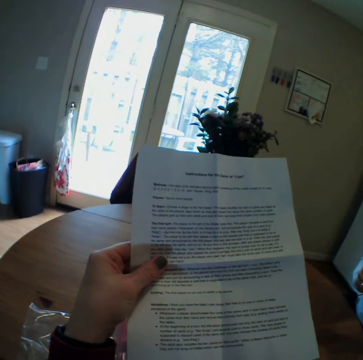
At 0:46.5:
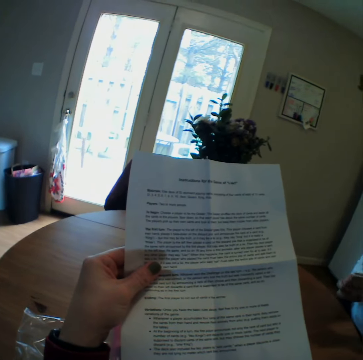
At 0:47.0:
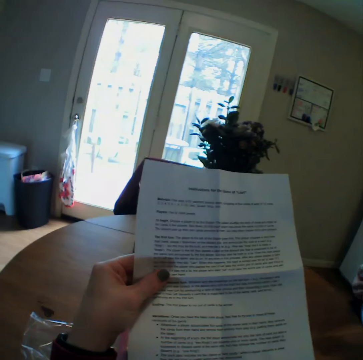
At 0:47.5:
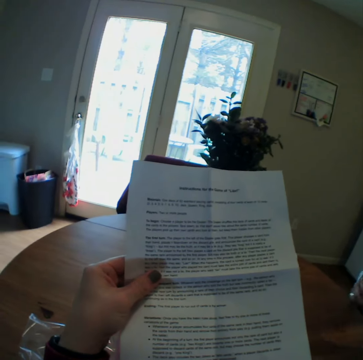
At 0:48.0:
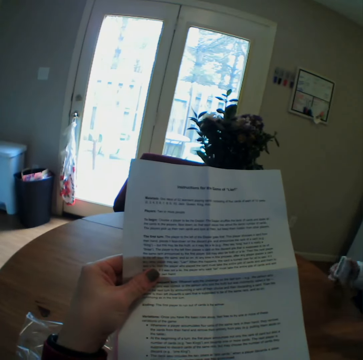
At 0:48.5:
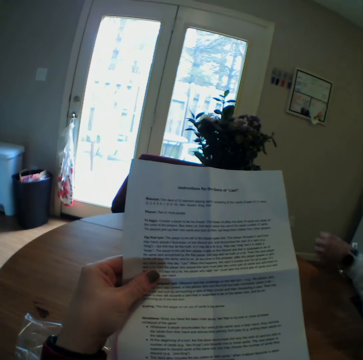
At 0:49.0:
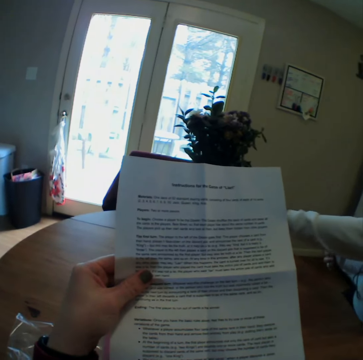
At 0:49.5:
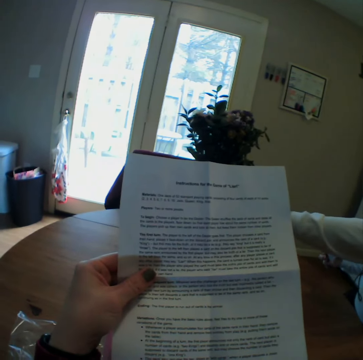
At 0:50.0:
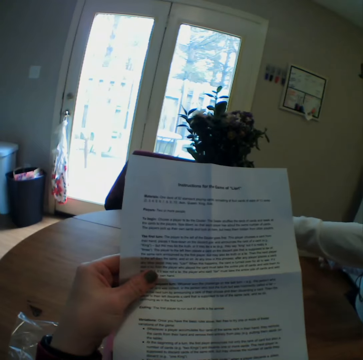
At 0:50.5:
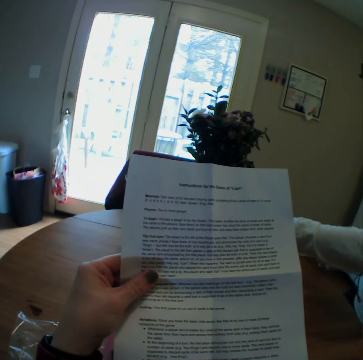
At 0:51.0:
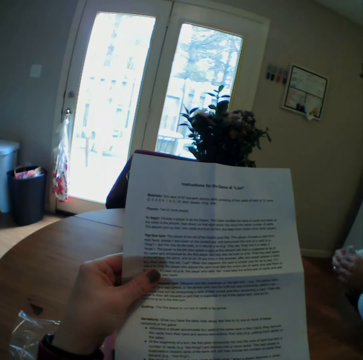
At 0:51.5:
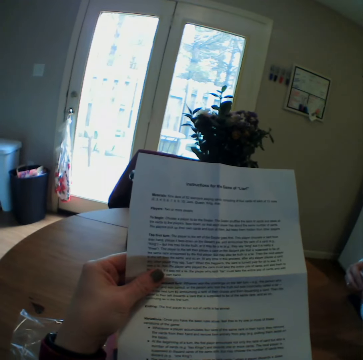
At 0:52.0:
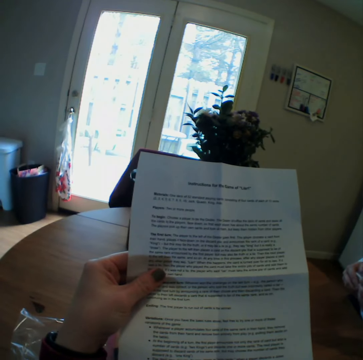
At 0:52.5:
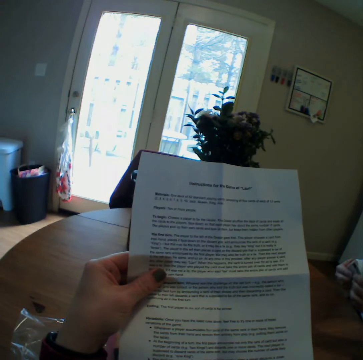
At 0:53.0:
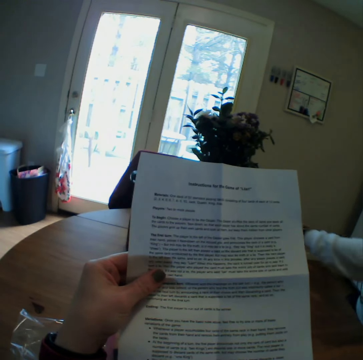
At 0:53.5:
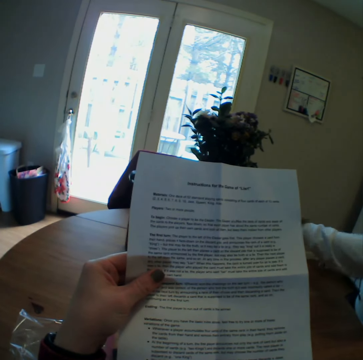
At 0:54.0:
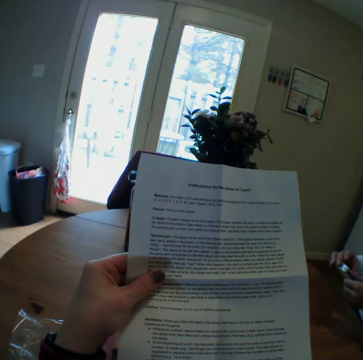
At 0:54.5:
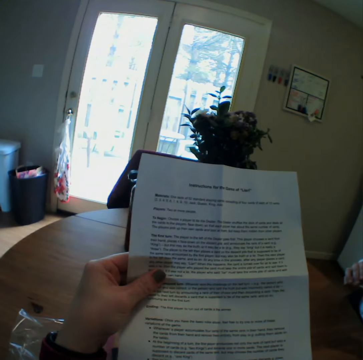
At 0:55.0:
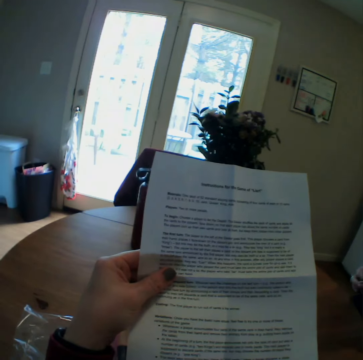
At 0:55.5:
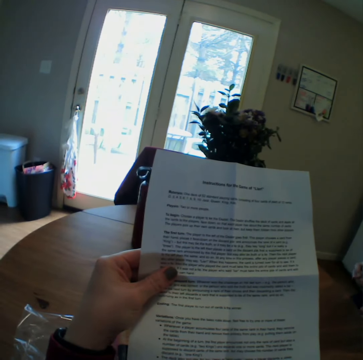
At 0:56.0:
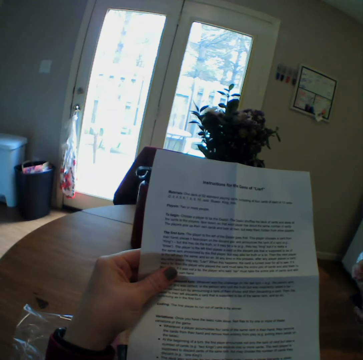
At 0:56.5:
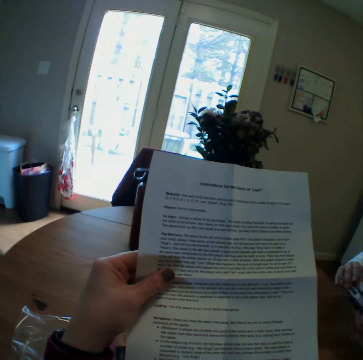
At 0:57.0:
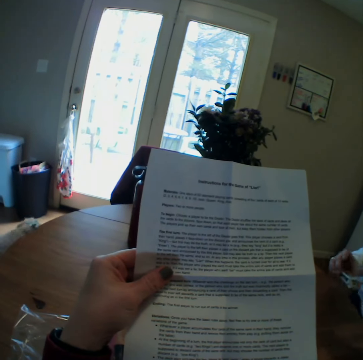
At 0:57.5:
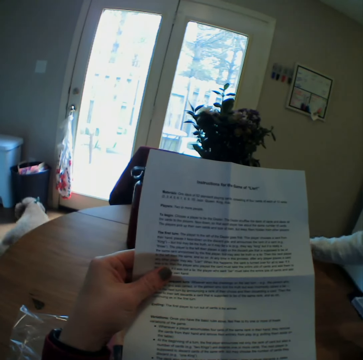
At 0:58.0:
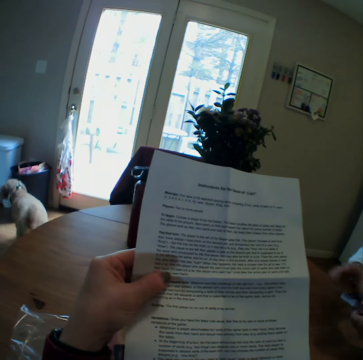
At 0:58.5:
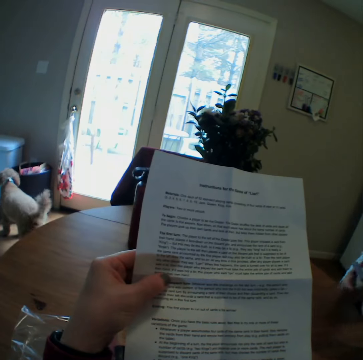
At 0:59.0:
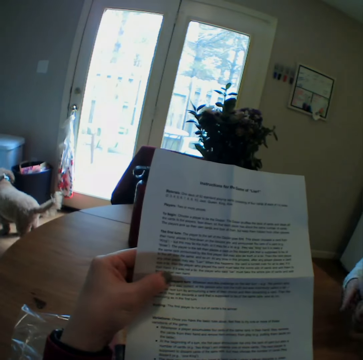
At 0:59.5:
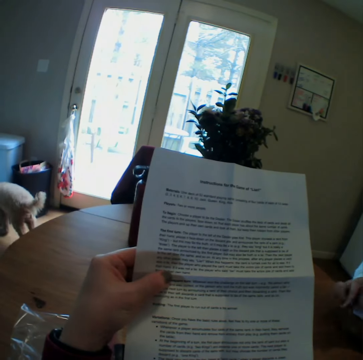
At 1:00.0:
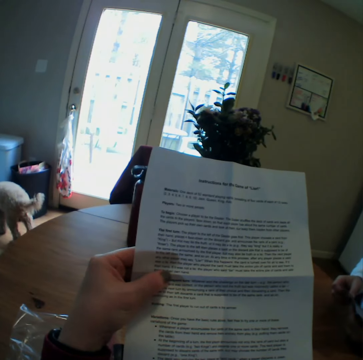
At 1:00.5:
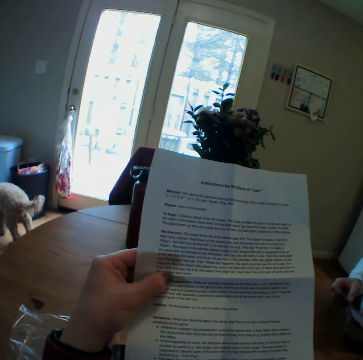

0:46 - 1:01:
A person opens the playing cards and puts the package paper aside. The person opens the playing cards and puts the package paper aside. The person puts some playing cards aside on the table.

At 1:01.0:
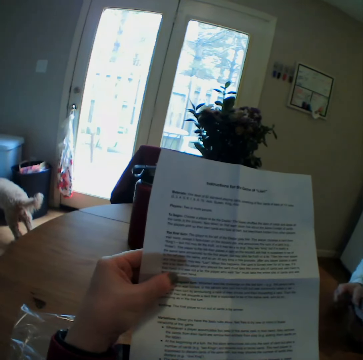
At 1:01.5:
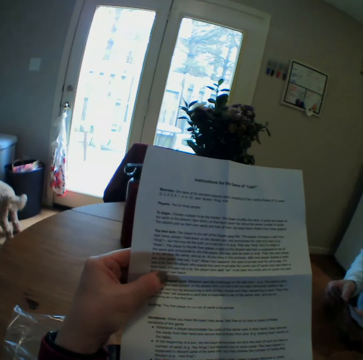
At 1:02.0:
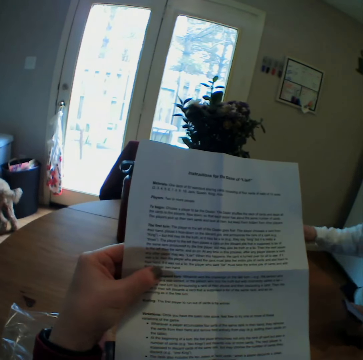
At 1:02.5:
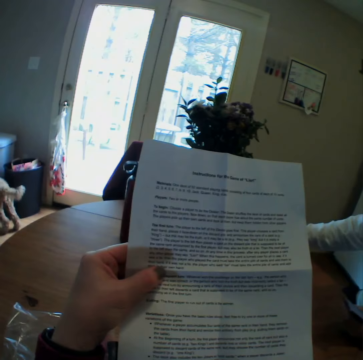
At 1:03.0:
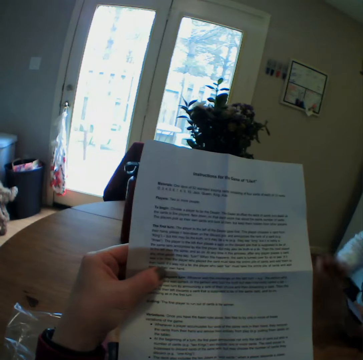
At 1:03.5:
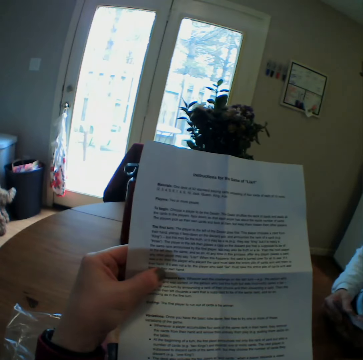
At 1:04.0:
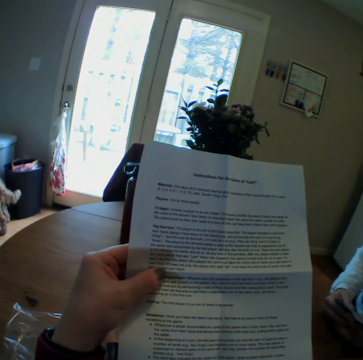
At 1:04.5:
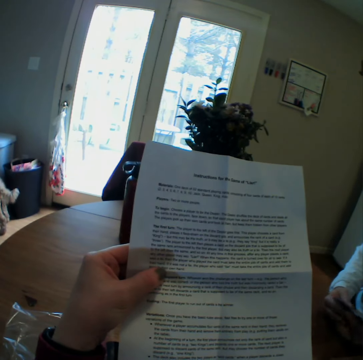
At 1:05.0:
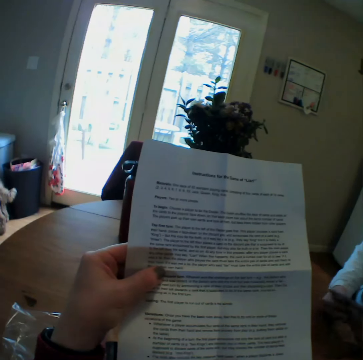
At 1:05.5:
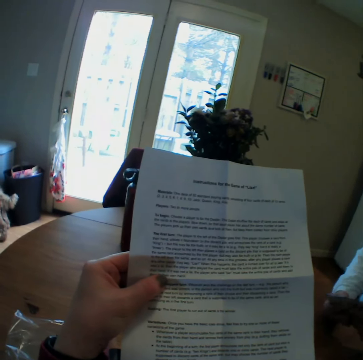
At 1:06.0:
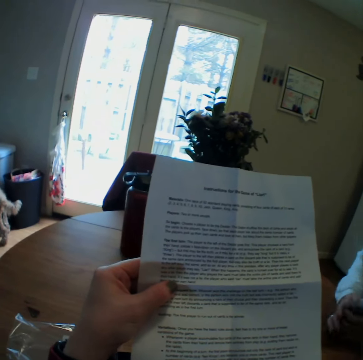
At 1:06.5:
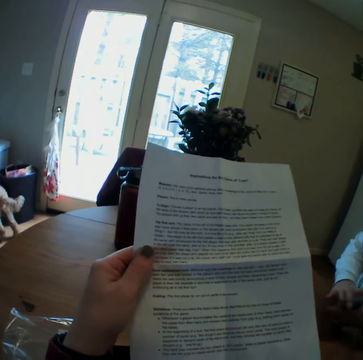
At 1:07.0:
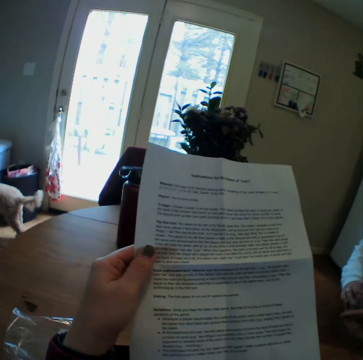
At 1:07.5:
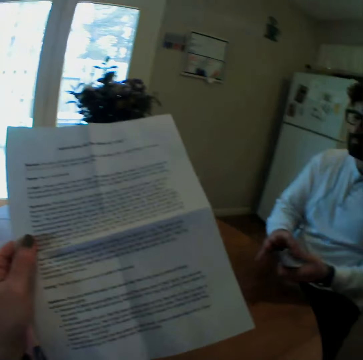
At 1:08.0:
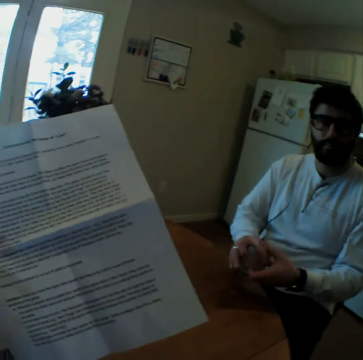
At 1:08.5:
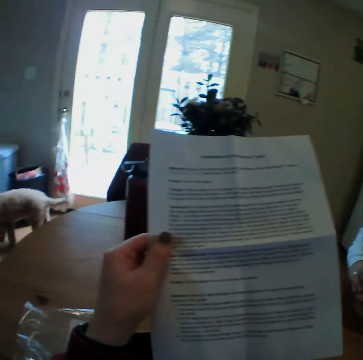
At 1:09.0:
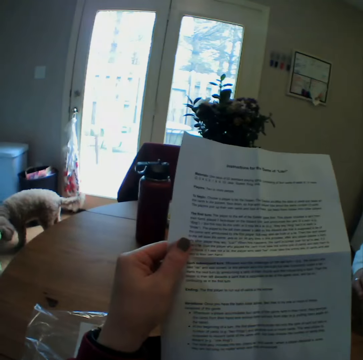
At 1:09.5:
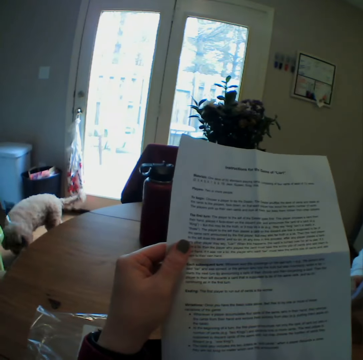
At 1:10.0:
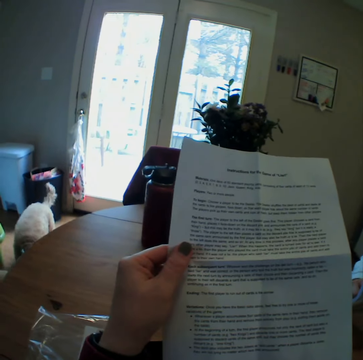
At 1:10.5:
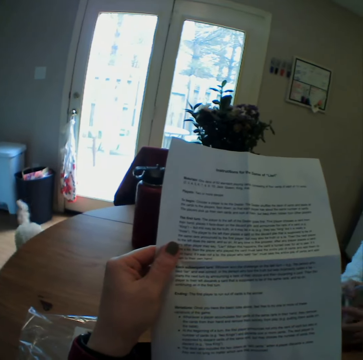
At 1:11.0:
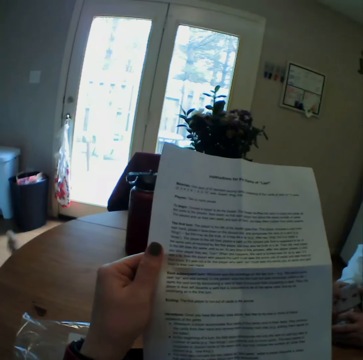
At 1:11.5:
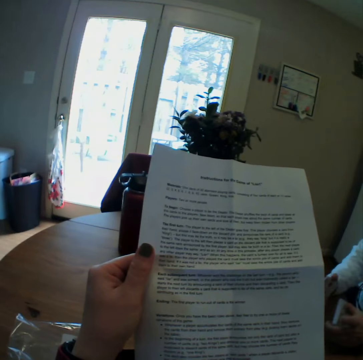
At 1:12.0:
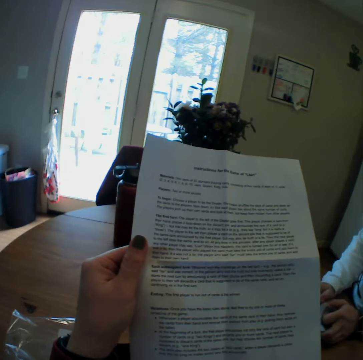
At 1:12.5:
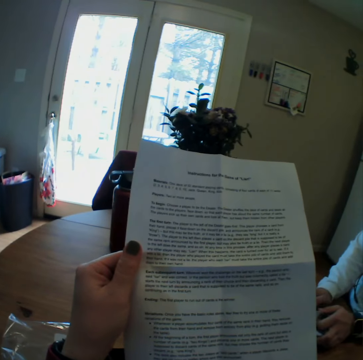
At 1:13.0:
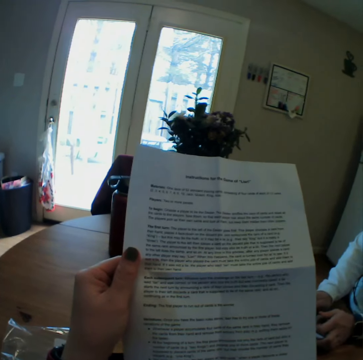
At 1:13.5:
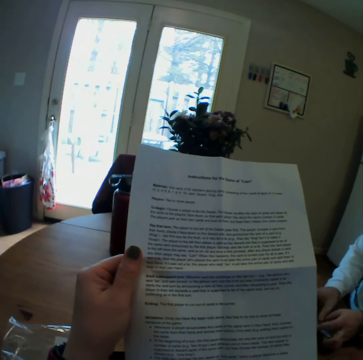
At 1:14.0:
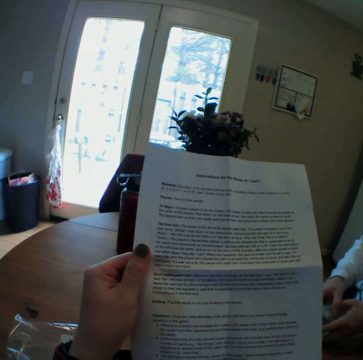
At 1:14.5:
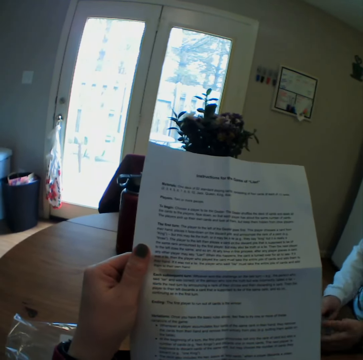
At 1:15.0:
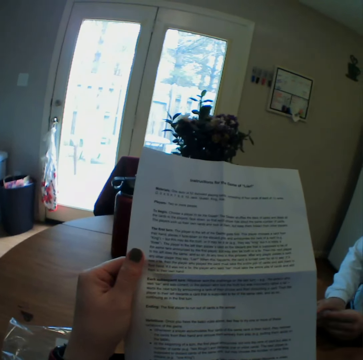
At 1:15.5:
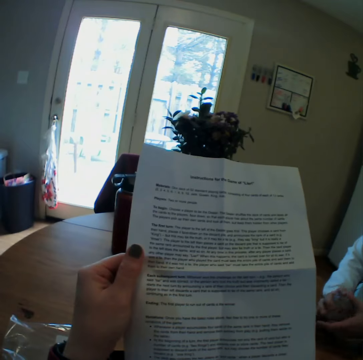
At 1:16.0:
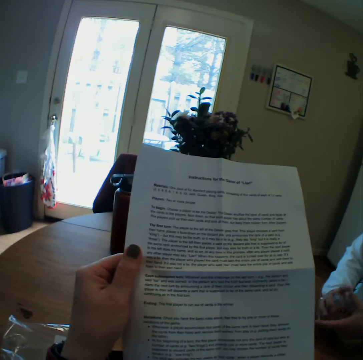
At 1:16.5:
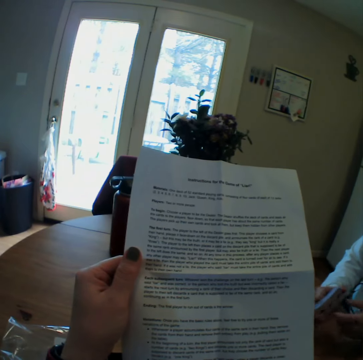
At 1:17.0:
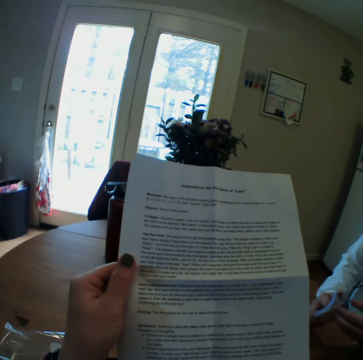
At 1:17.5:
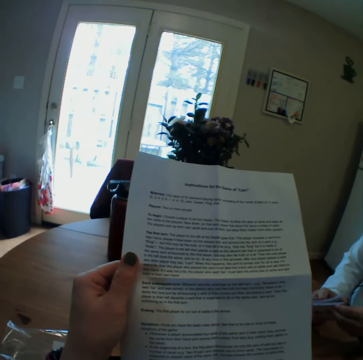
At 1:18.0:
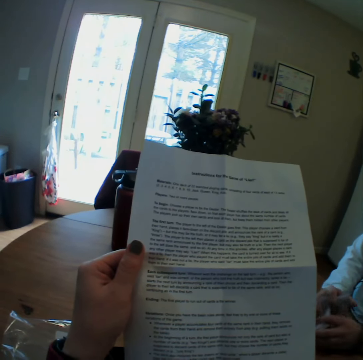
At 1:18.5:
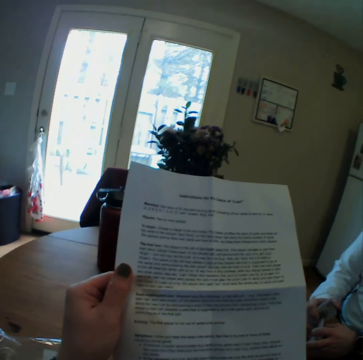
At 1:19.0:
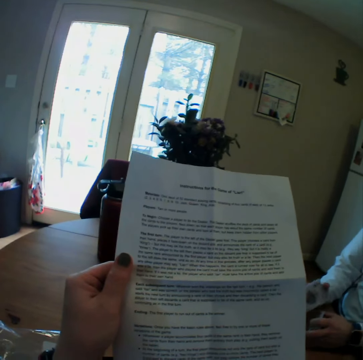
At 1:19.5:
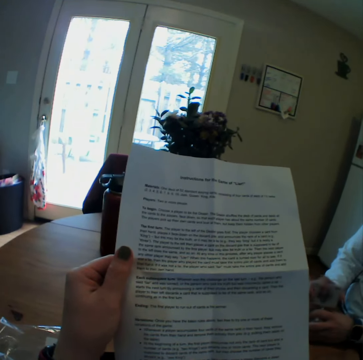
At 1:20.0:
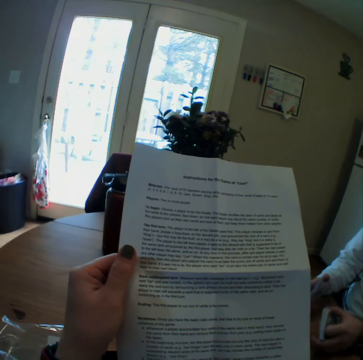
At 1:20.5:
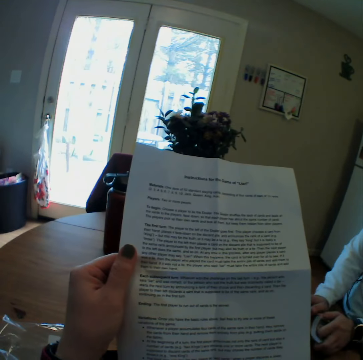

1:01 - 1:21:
The camera wearer clears their throat. A person puts more playing cards aside and arranges playing cards. The camera wearer looks around. They read the instruction booklet.

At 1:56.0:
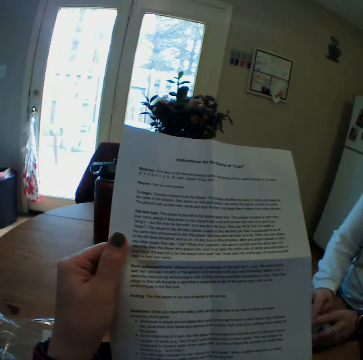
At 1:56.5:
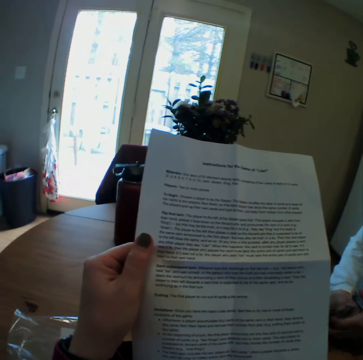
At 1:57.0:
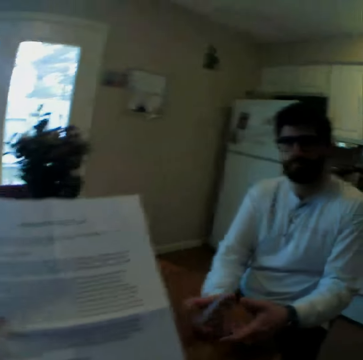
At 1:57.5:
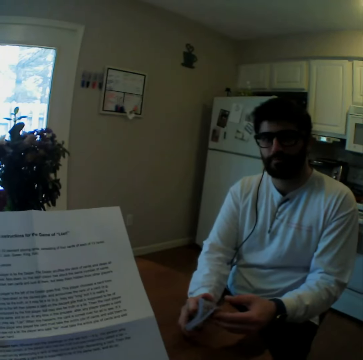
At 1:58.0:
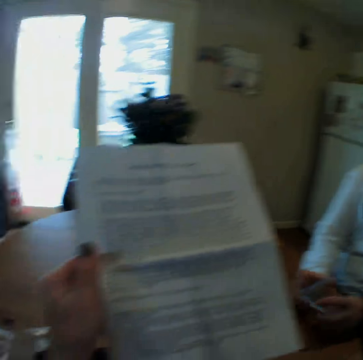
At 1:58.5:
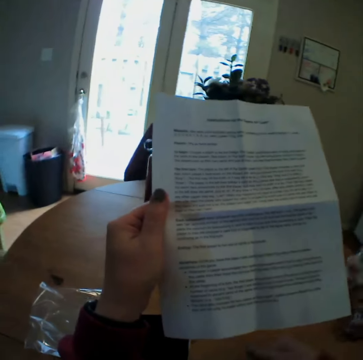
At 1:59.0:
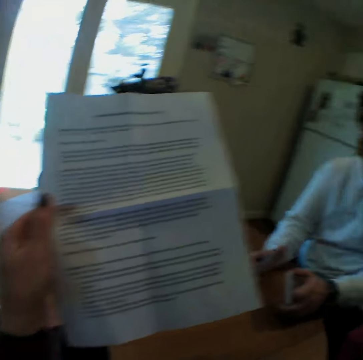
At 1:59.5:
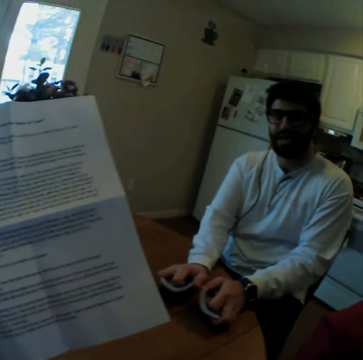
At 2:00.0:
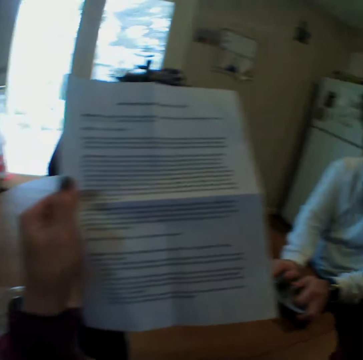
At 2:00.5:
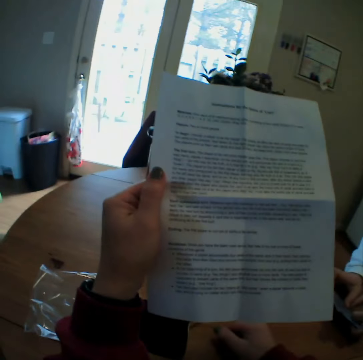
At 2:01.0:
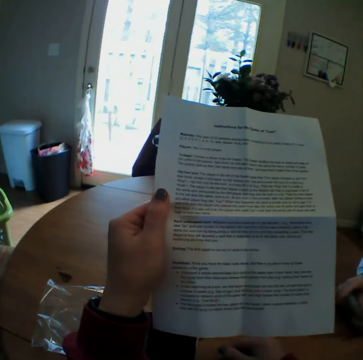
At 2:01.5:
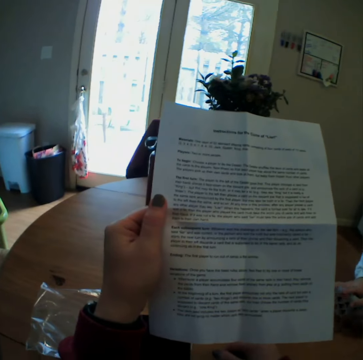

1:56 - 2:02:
The camera wearer looks around. They look at a man. They read the instruction booklet. The man speaks. The camera wearer speaks.
